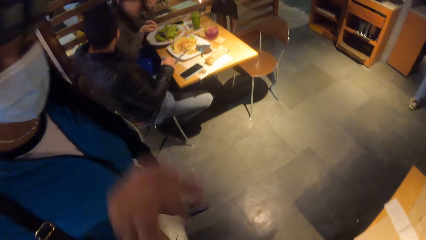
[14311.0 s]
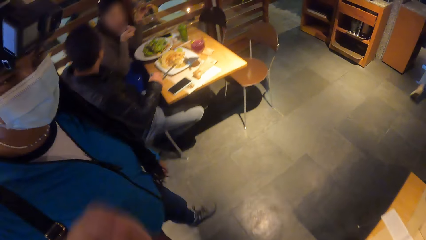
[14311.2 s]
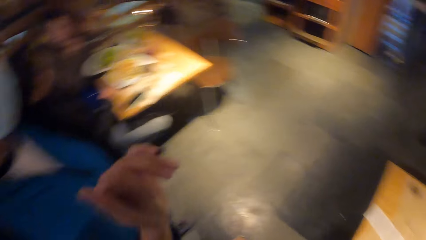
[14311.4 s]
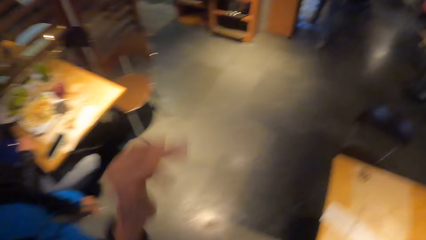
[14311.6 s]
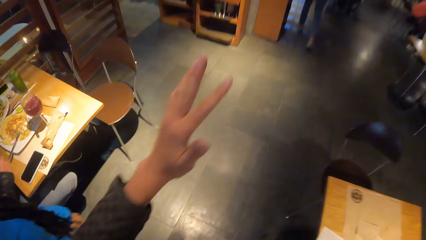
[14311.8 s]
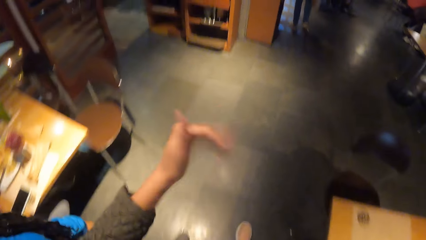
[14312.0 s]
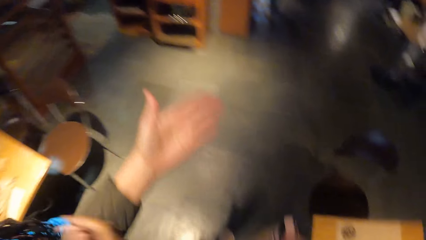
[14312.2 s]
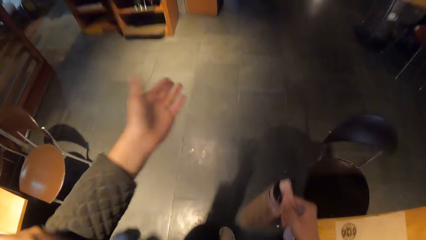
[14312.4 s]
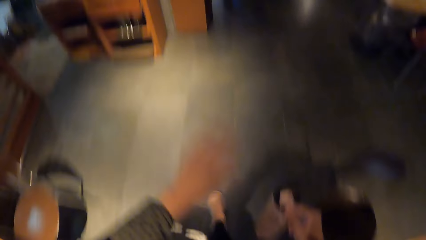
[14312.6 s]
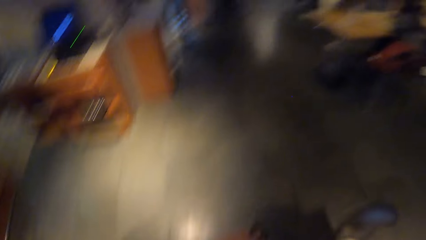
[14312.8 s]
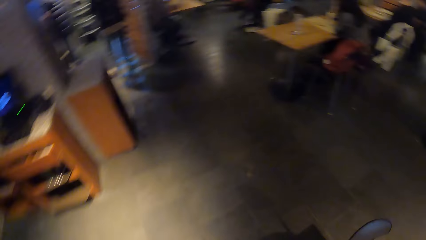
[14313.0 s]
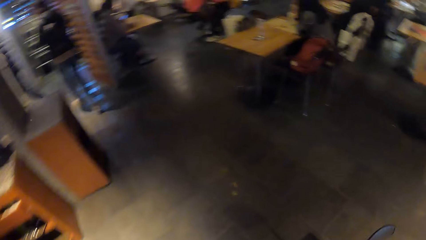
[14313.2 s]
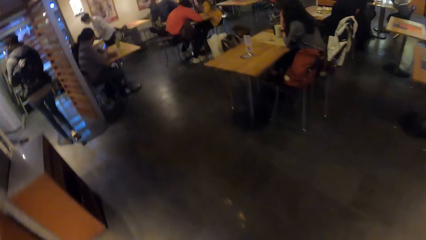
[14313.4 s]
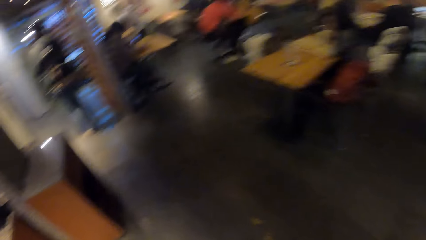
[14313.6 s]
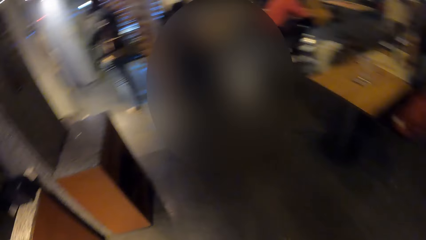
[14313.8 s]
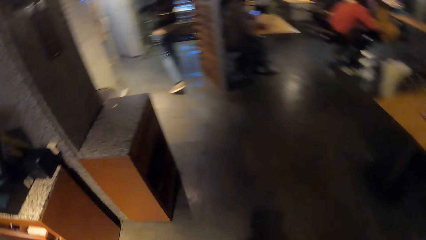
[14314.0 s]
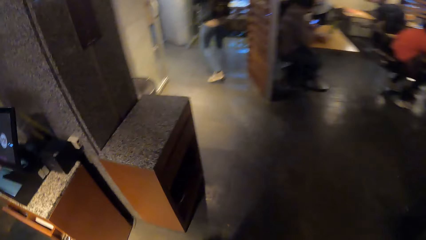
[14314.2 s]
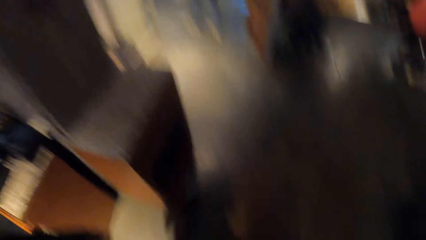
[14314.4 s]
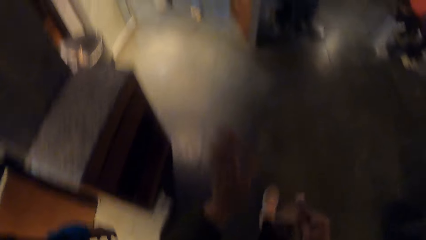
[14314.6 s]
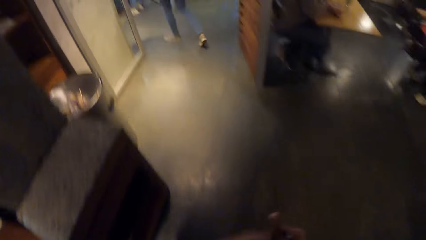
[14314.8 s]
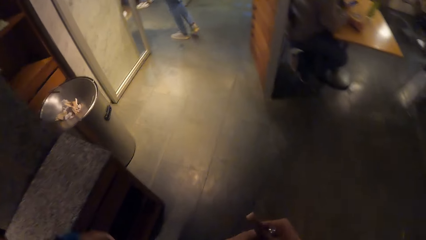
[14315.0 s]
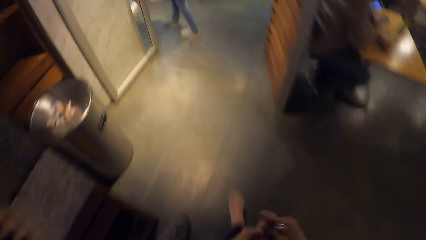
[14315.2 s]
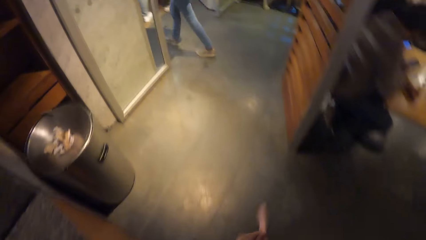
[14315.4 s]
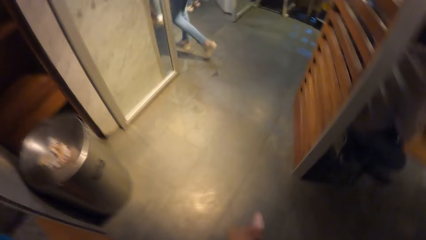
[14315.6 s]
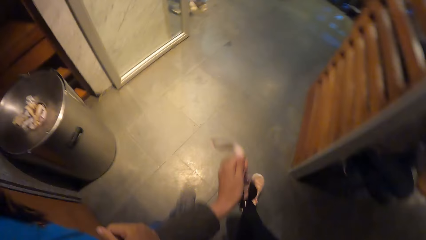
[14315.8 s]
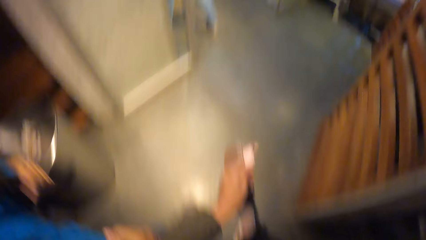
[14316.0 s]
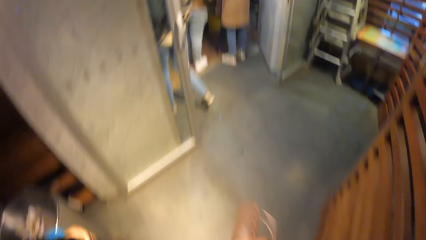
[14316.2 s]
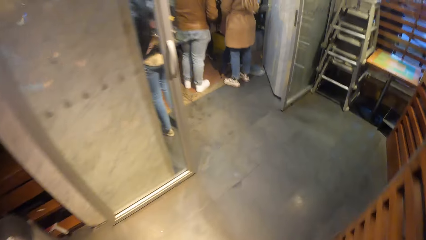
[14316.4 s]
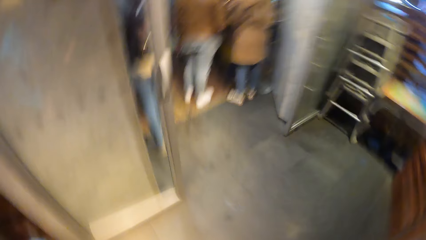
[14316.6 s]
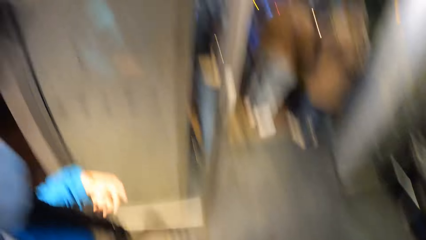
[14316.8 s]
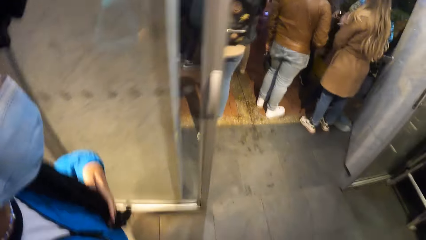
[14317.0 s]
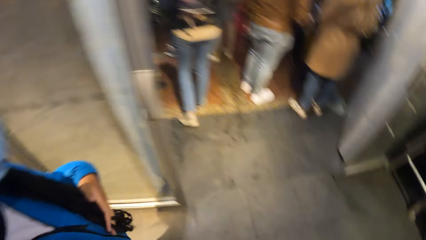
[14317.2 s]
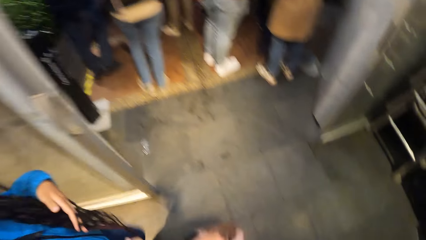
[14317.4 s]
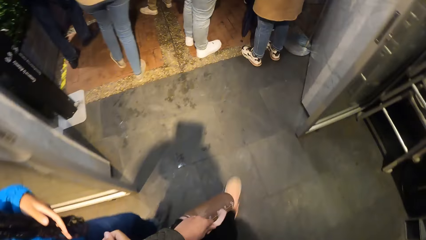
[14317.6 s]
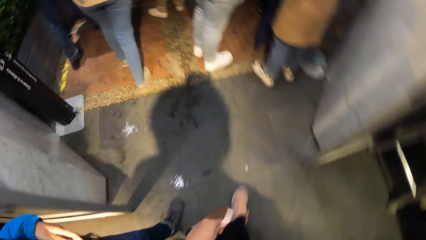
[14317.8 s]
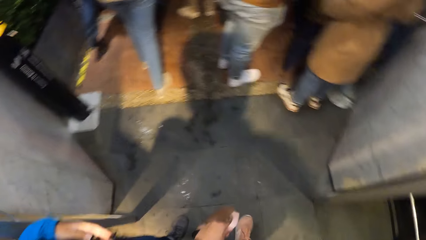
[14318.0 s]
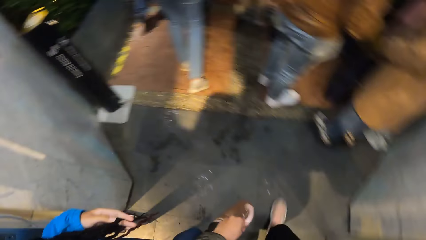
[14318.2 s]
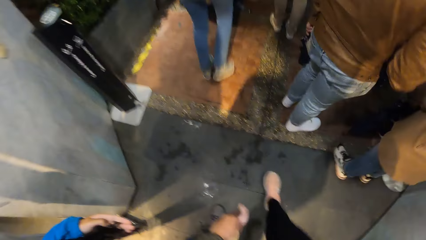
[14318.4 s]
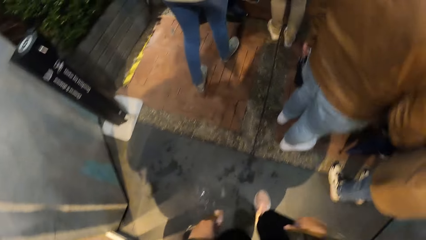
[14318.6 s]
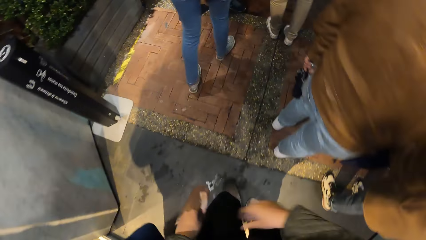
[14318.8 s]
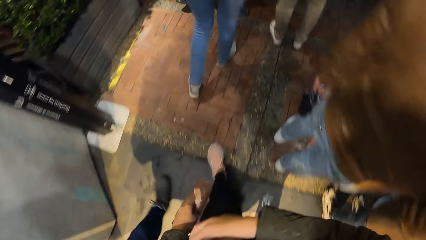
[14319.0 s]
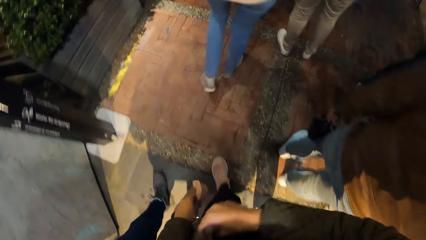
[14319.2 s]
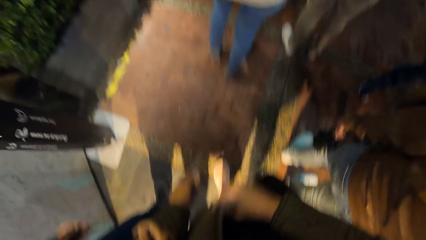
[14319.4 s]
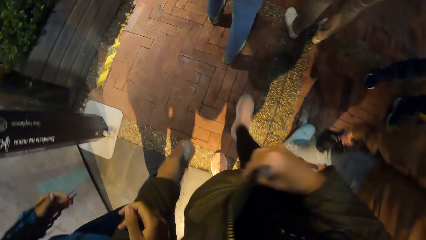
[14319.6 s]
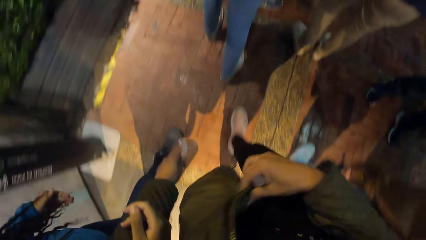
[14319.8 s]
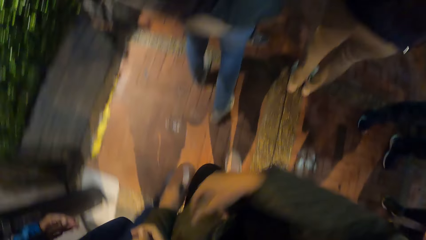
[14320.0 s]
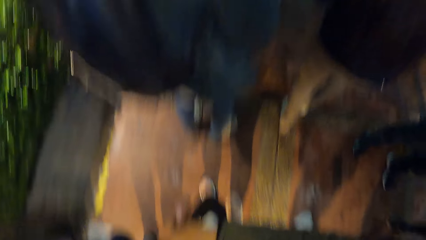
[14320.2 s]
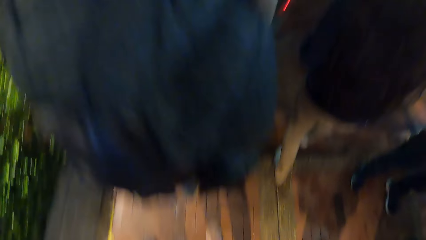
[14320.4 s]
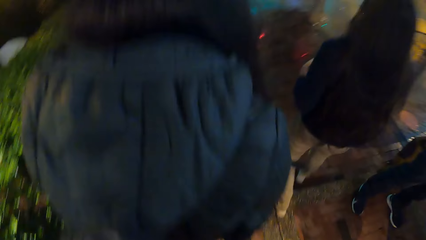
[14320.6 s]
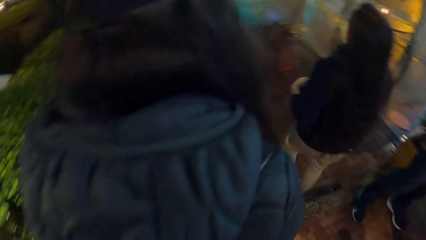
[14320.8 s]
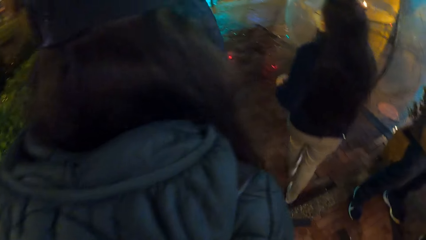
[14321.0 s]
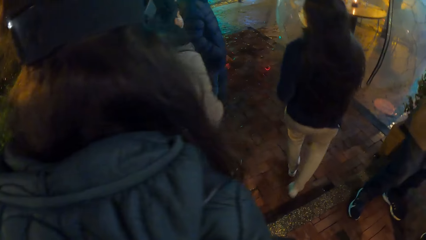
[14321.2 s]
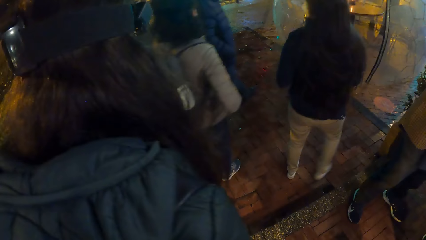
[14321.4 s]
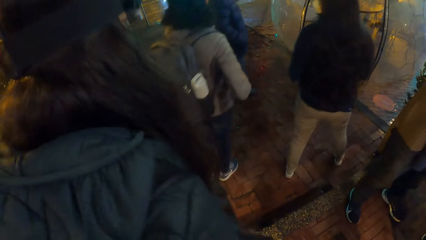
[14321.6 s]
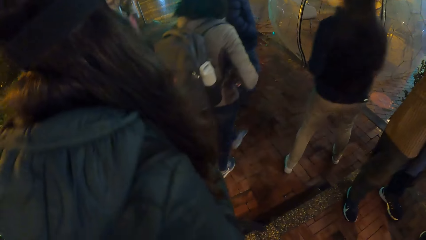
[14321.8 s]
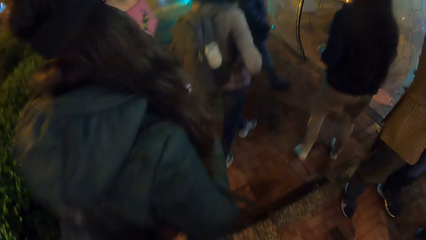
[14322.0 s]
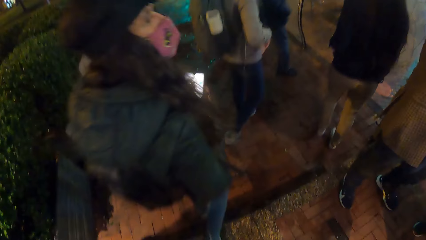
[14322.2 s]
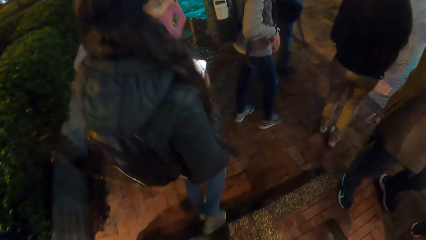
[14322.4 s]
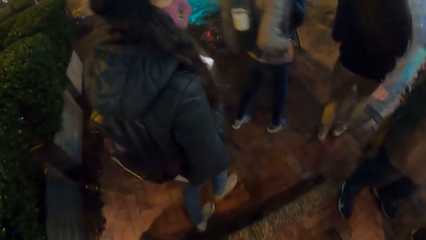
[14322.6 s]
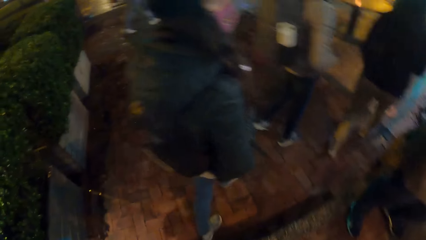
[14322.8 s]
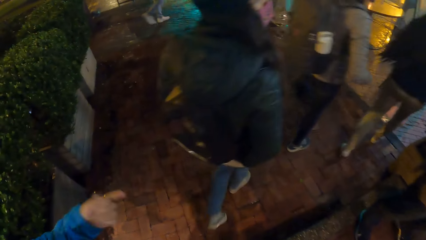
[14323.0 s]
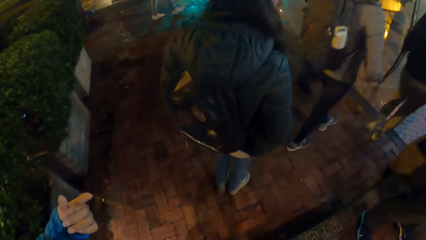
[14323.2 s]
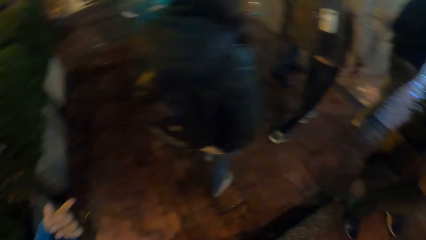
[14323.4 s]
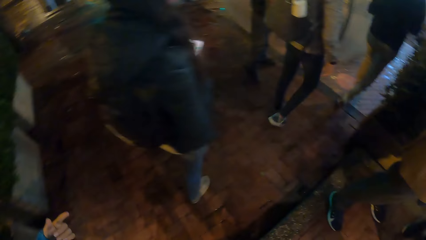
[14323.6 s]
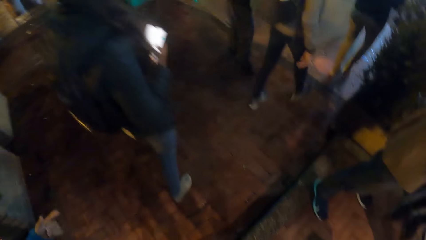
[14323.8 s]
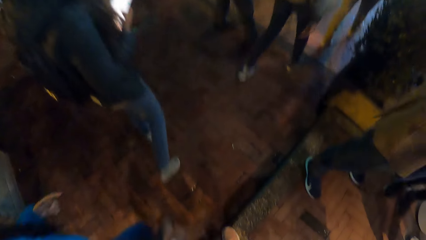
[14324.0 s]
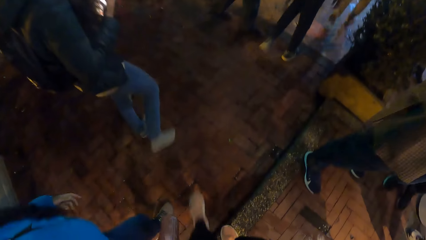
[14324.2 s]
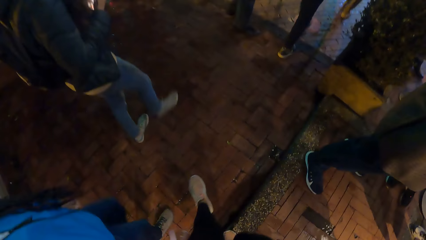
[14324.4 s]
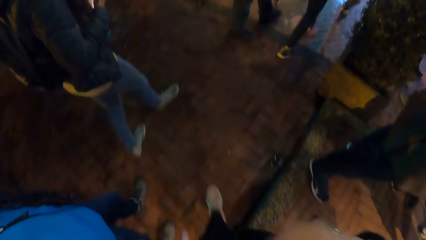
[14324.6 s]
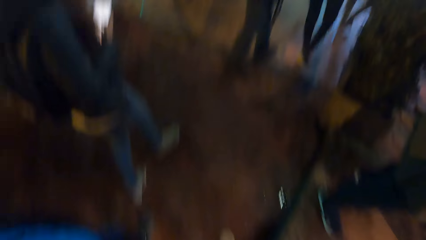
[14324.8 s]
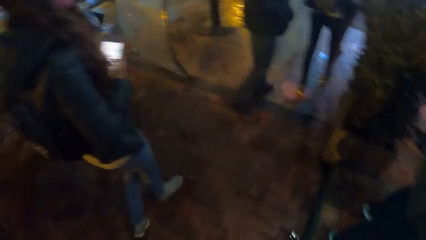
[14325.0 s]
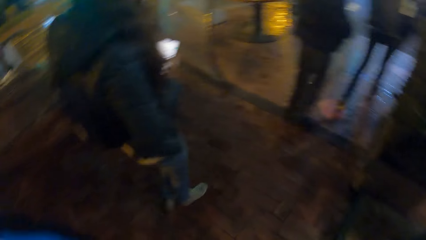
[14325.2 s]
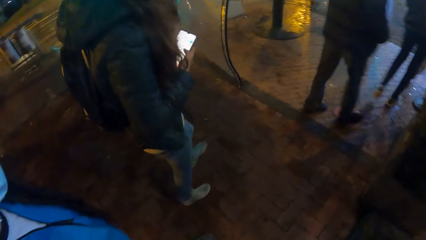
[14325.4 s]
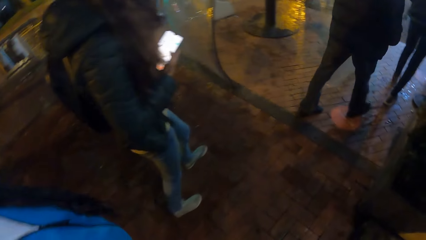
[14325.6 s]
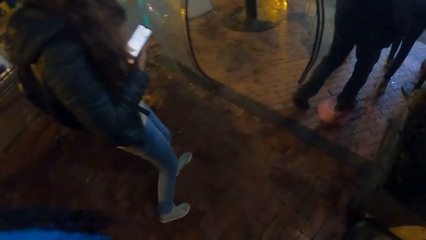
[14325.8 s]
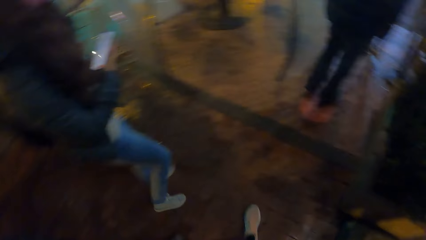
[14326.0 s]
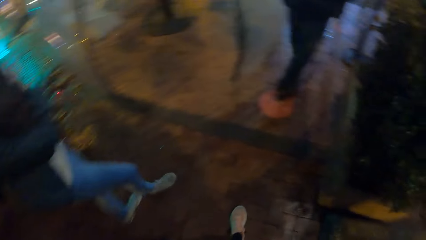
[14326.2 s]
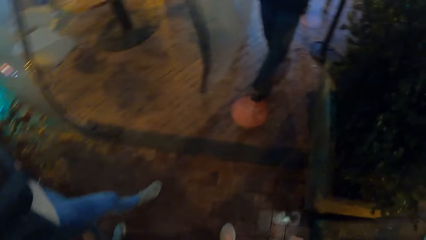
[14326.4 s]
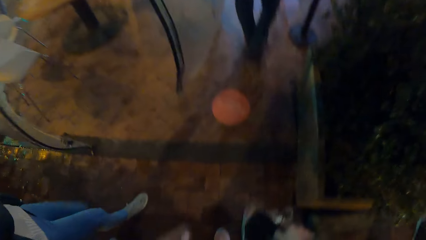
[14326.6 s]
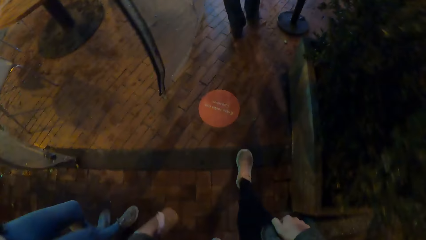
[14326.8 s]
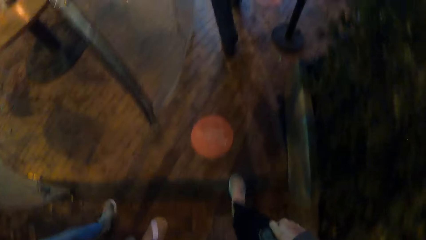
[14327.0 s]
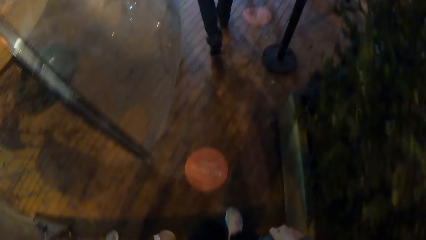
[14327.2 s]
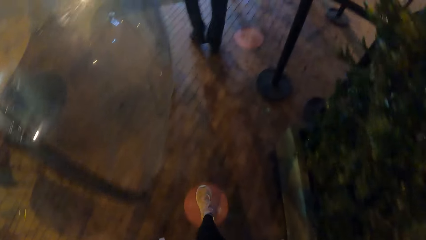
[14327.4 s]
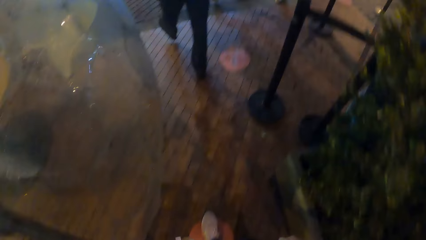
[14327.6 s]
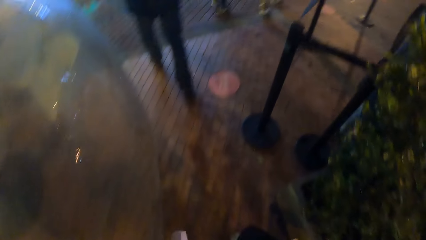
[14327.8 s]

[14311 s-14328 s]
The camera wearer interacts with a woman. They walk out of a restaurant with the woman. Another woman operates a phone with her right hand.
